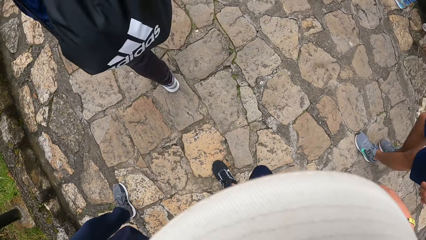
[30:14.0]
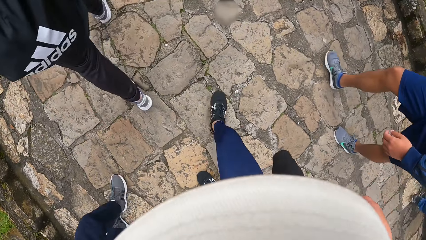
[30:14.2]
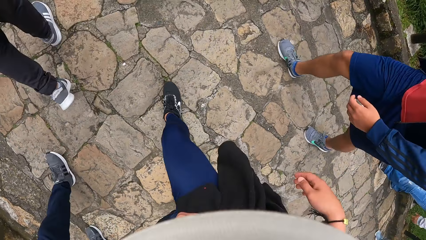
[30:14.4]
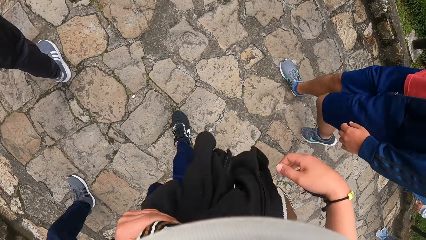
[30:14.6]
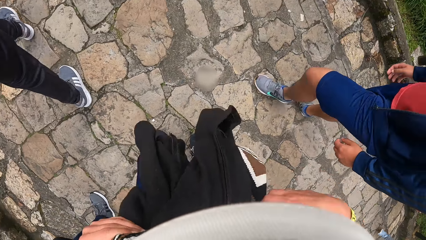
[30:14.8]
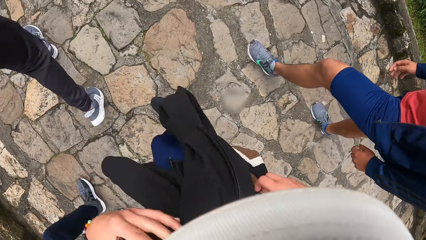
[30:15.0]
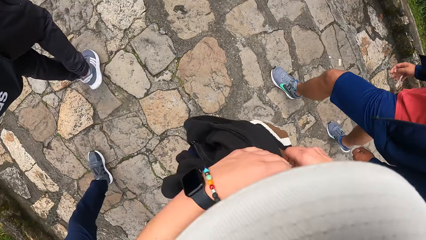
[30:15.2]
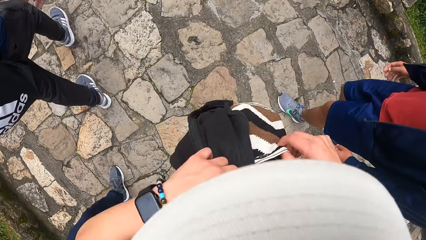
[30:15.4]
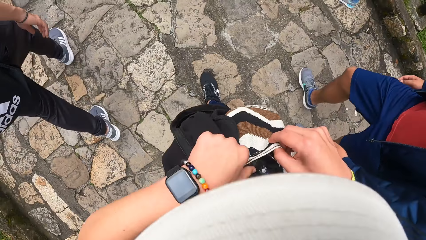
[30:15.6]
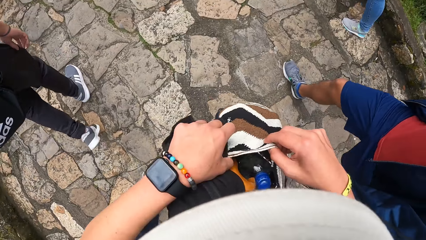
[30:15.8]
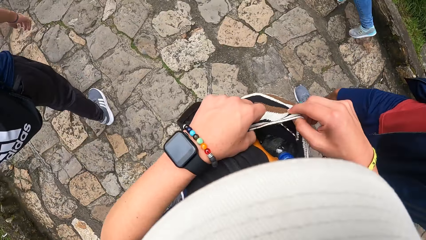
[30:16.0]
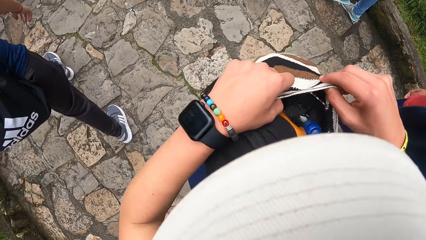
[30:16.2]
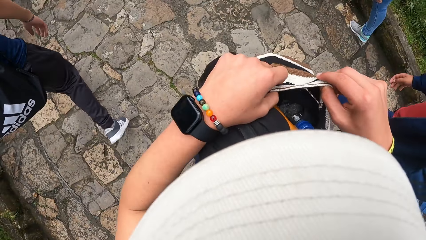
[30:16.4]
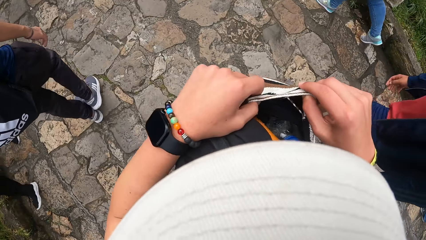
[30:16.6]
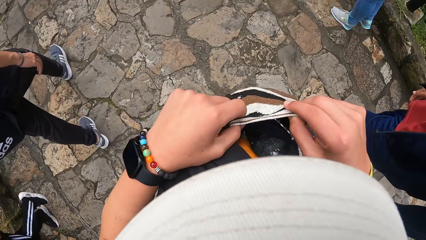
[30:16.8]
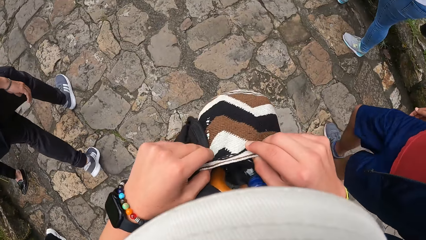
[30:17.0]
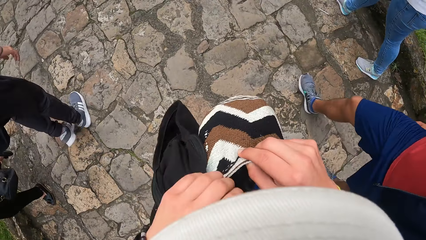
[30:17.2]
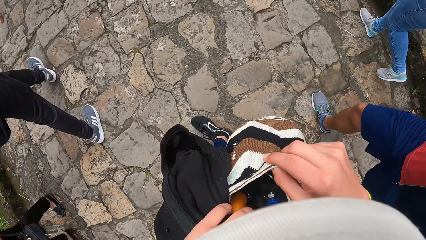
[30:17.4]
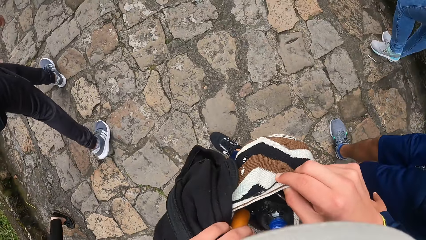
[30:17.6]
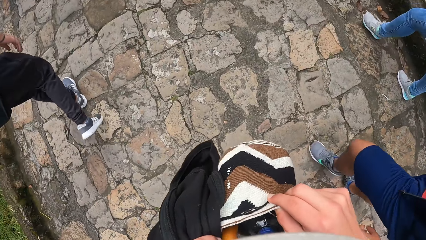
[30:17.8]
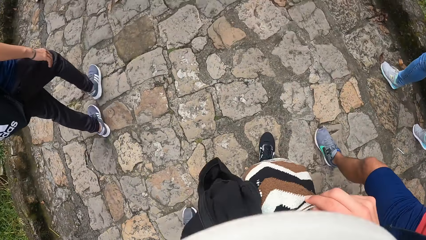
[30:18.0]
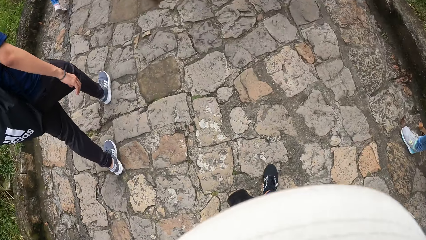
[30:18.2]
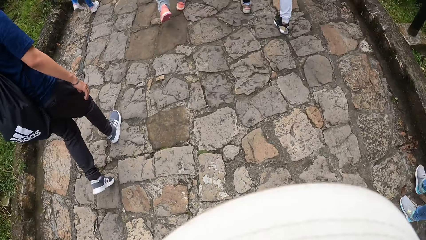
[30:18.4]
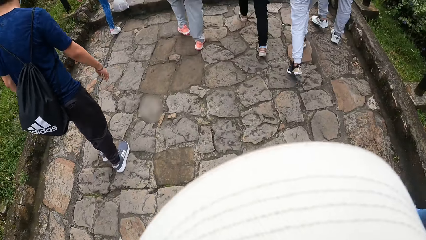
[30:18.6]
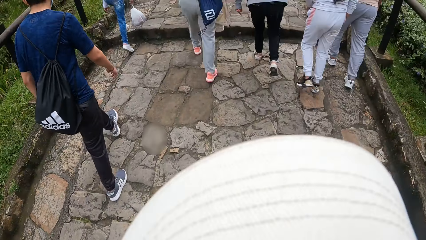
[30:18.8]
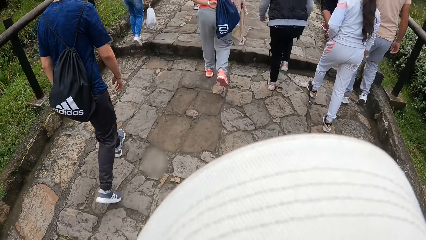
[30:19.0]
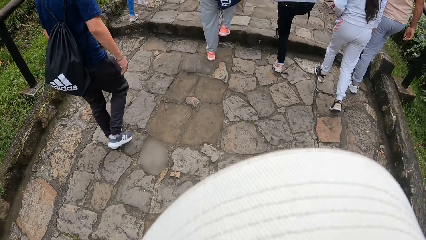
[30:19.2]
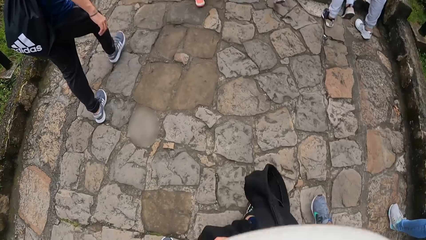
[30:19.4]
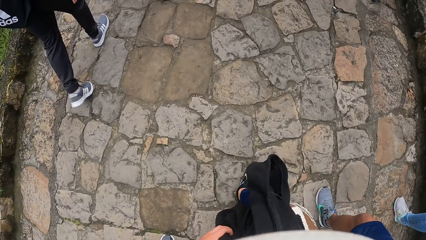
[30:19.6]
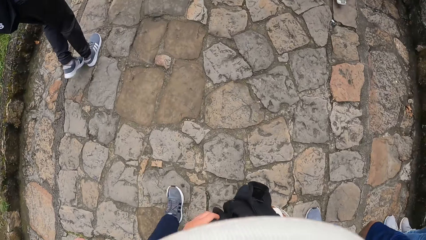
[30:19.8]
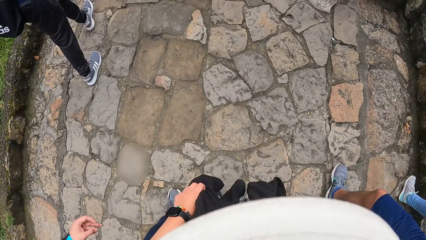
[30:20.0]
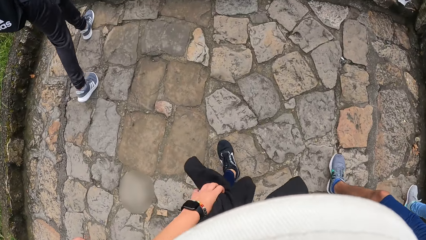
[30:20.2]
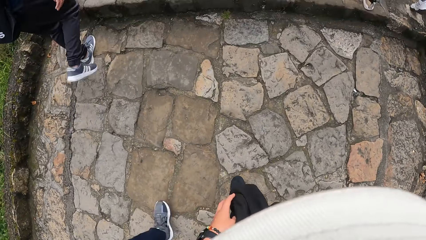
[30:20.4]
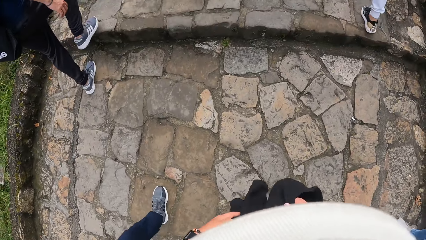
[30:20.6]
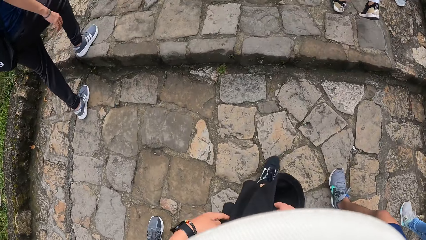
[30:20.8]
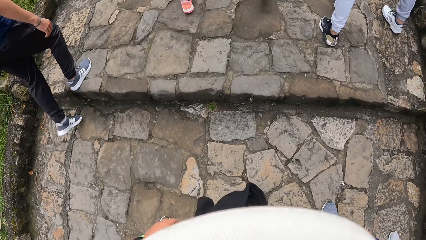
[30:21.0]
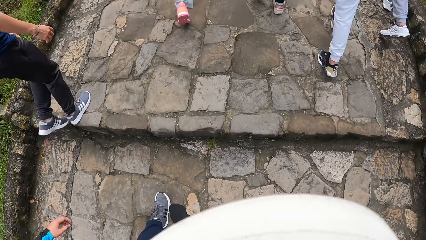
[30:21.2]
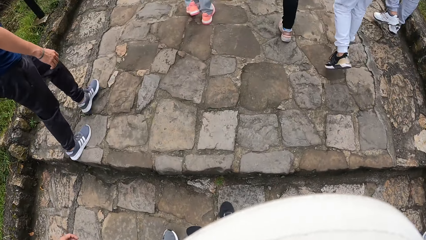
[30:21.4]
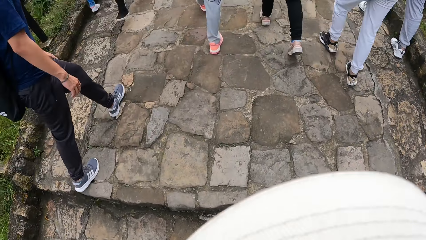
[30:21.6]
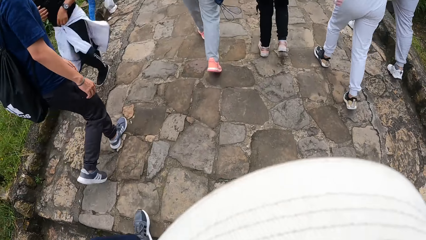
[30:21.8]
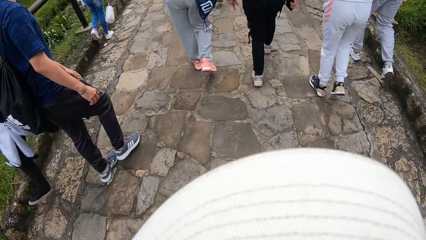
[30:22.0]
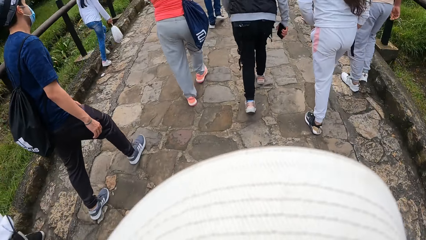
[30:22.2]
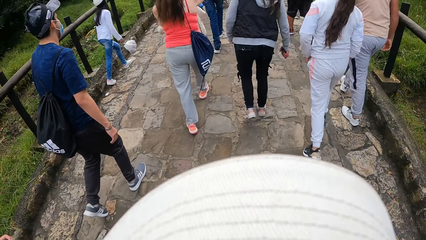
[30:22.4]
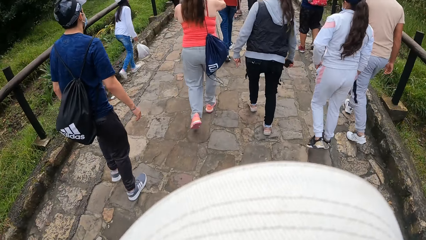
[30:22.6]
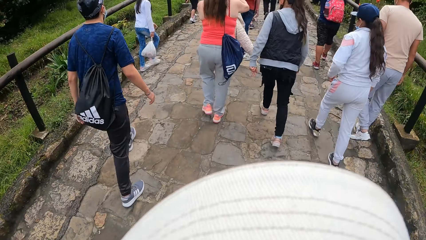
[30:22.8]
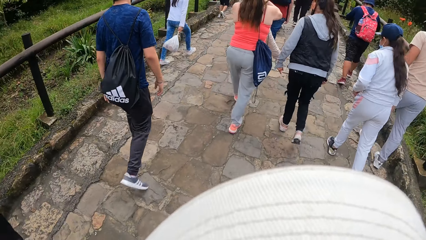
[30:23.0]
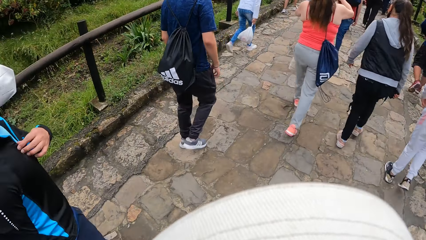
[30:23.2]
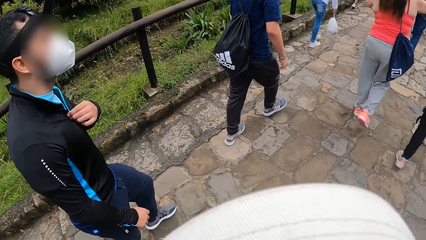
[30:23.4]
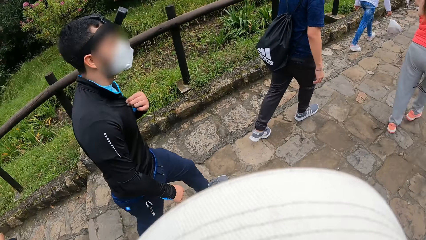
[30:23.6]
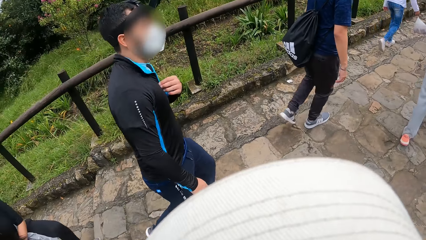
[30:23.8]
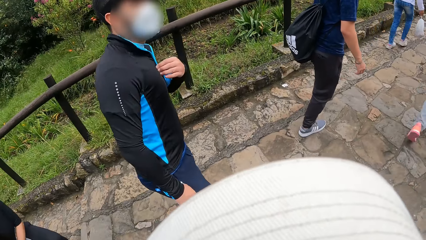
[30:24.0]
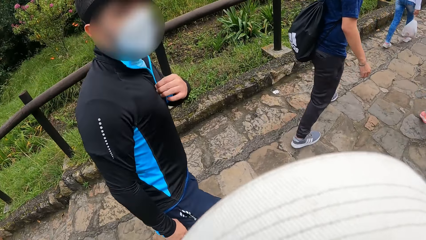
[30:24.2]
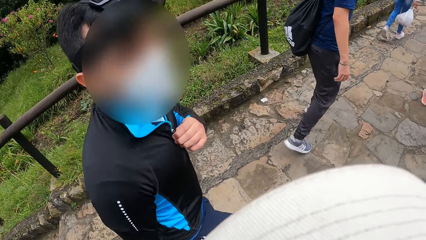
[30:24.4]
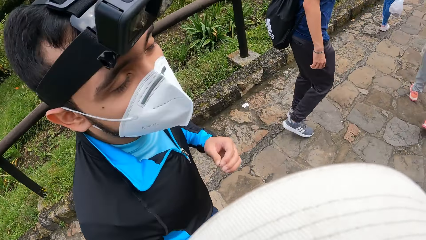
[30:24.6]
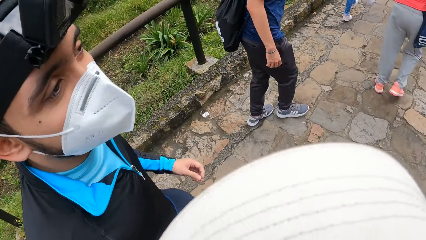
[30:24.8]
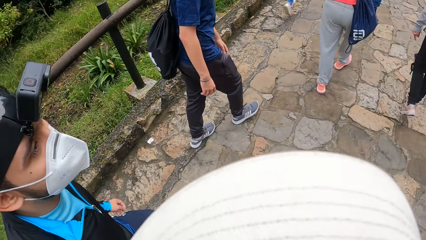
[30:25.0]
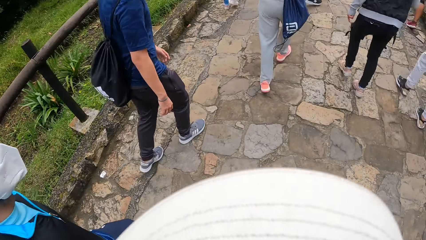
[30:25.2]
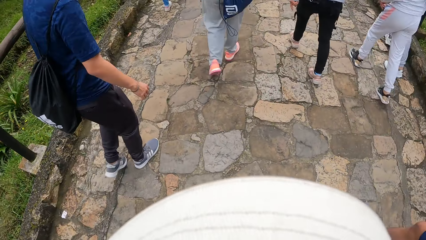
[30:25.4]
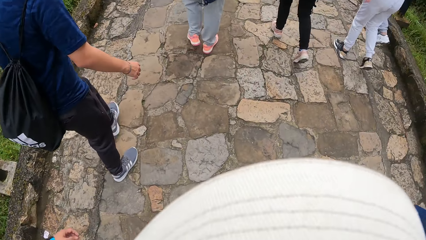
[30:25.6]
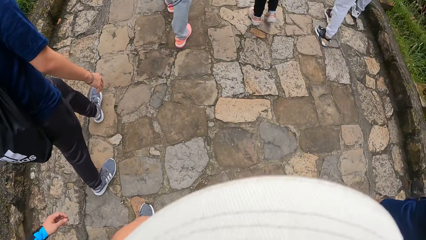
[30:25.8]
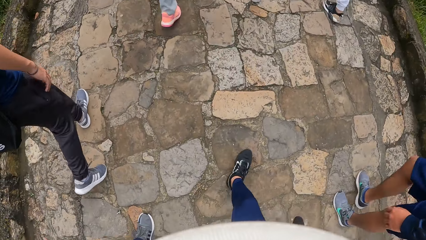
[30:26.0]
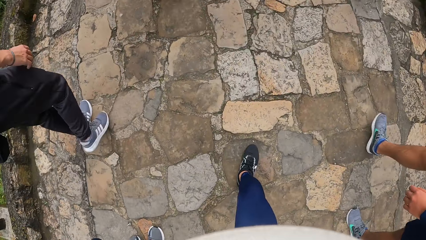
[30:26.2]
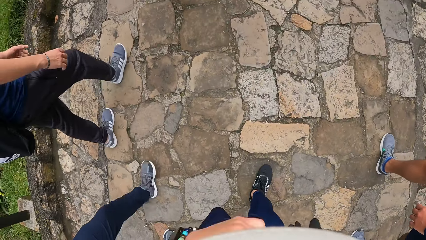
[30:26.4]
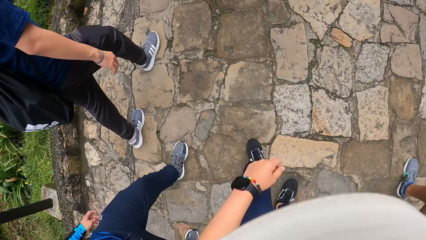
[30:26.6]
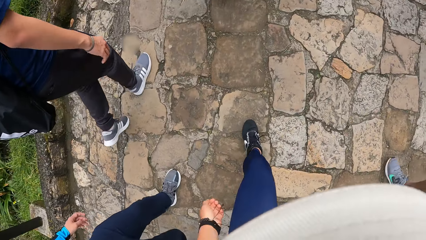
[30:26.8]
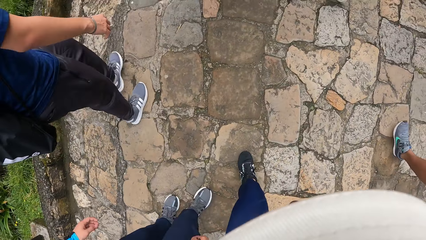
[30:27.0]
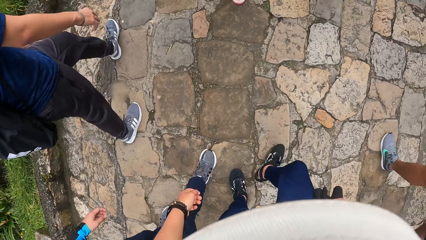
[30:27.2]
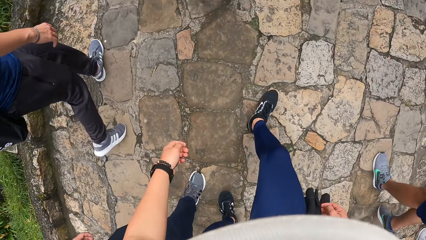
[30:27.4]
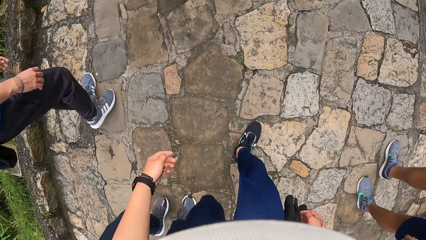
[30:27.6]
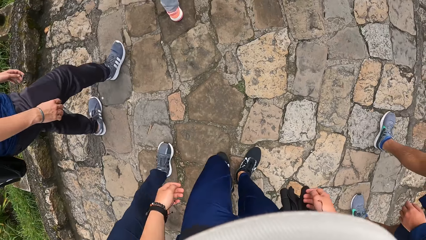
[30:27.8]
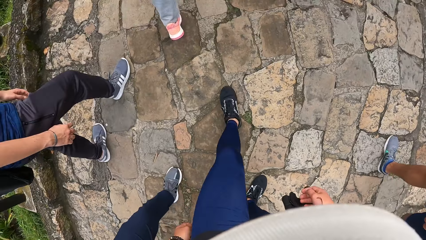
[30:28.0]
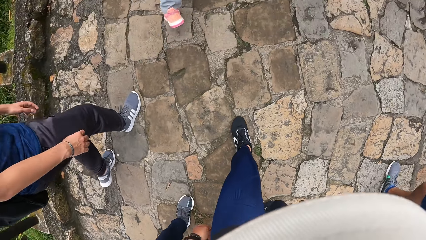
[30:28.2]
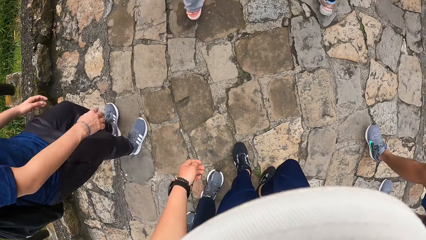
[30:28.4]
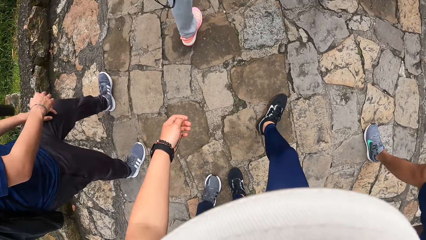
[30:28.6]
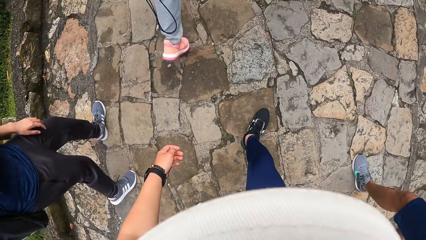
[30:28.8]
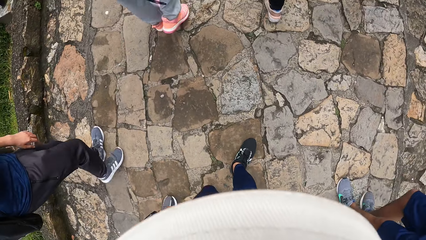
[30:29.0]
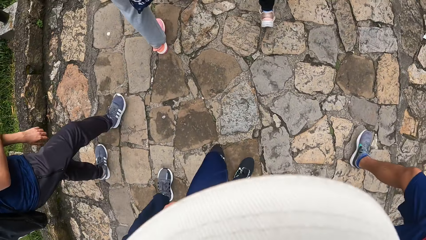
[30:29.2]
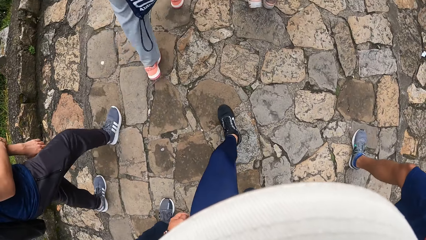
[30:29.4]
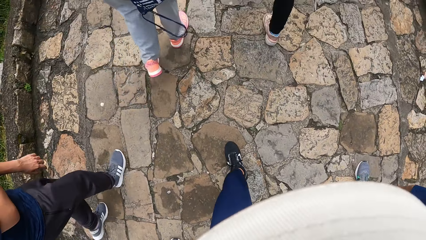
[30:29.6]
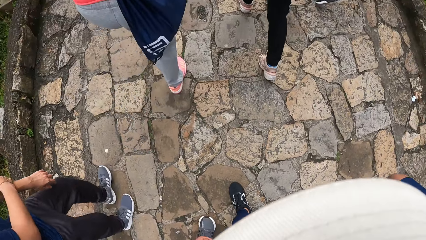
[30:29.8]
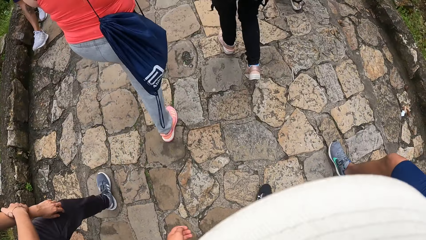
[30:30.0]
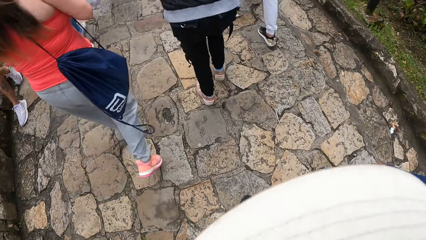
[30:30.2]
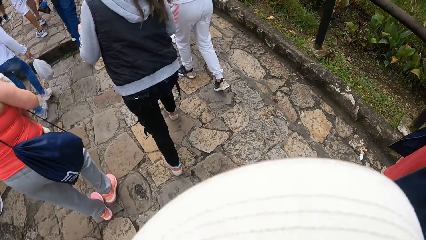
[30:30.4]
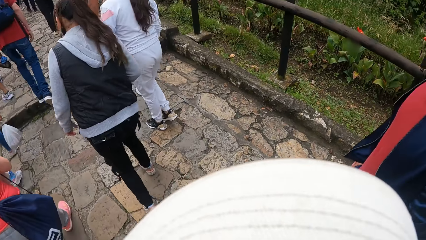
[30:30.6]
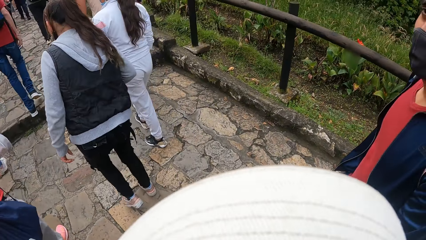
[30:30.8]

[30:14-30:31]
The camera wearer opens the bag on her waist with both hands. She peeps at the bag. She walks on the pavement. She adjusts the cloth on her waist with both hands.
